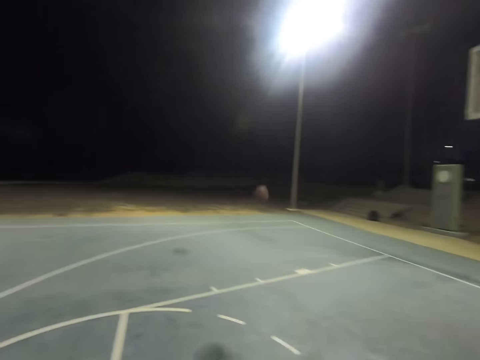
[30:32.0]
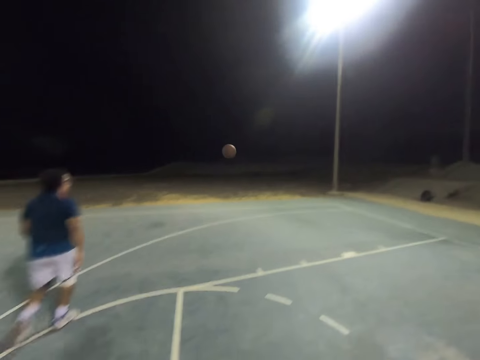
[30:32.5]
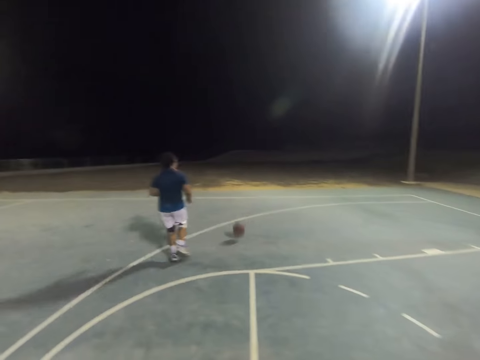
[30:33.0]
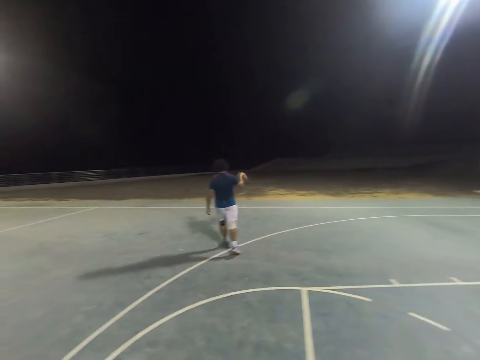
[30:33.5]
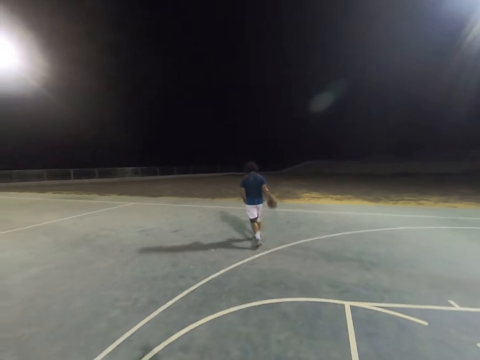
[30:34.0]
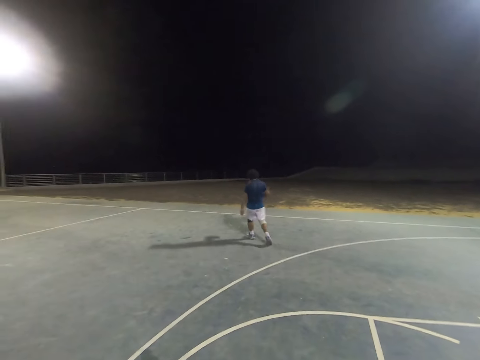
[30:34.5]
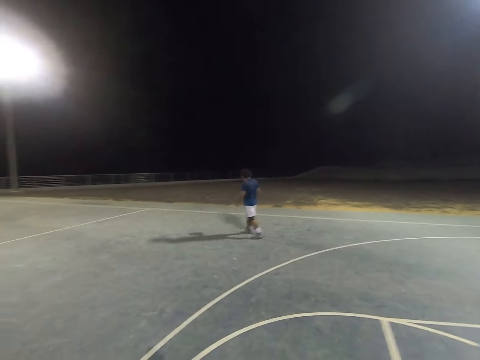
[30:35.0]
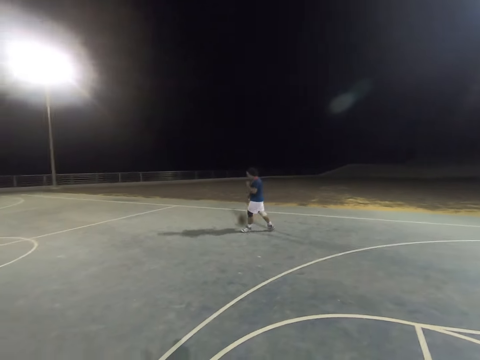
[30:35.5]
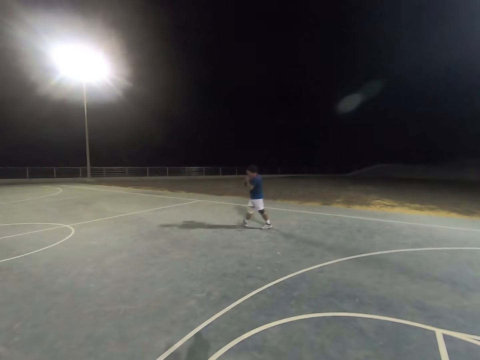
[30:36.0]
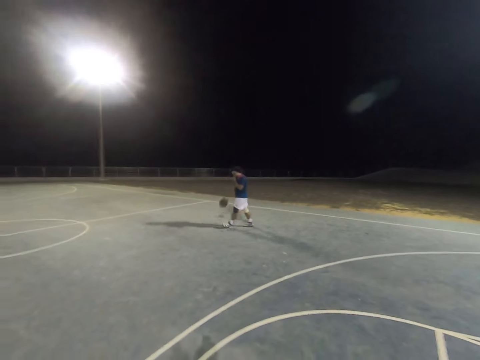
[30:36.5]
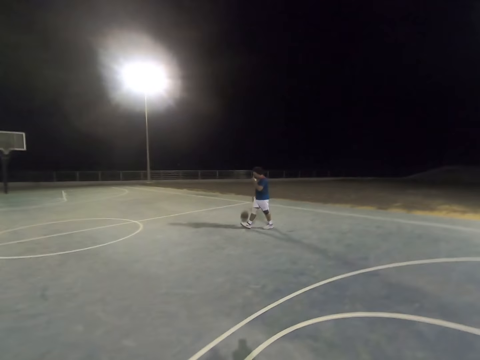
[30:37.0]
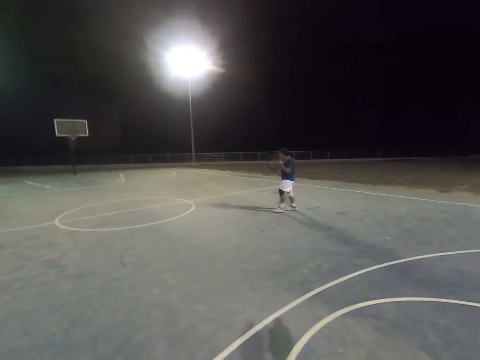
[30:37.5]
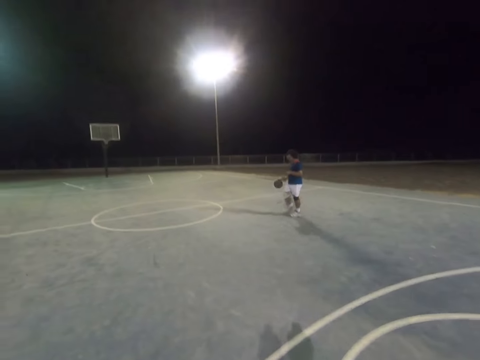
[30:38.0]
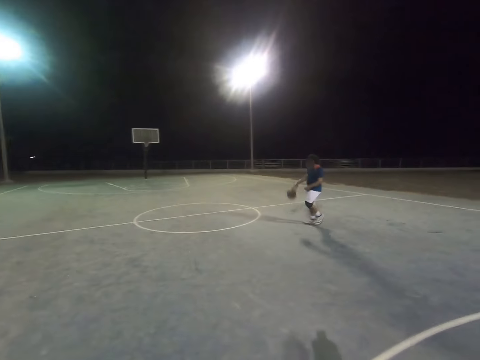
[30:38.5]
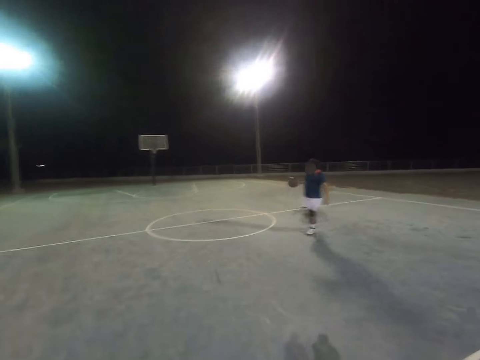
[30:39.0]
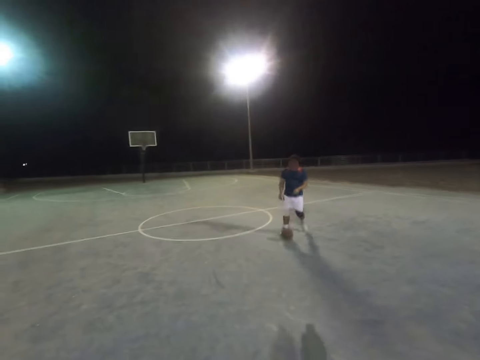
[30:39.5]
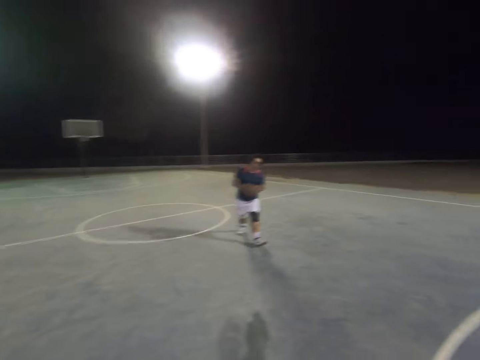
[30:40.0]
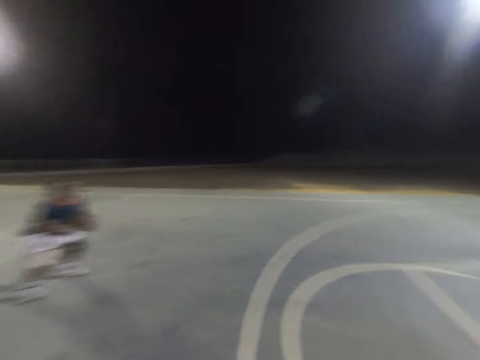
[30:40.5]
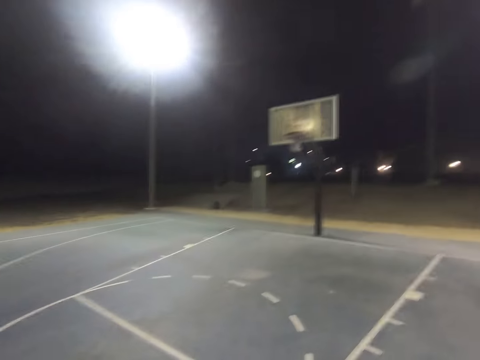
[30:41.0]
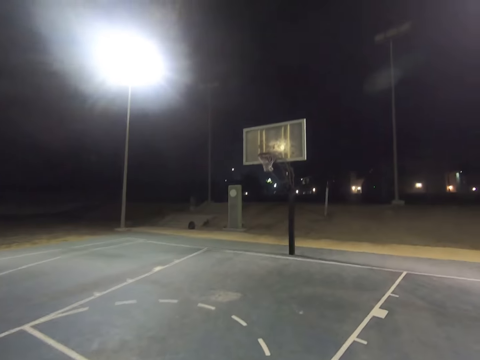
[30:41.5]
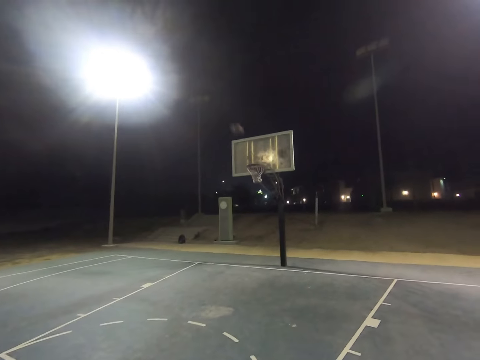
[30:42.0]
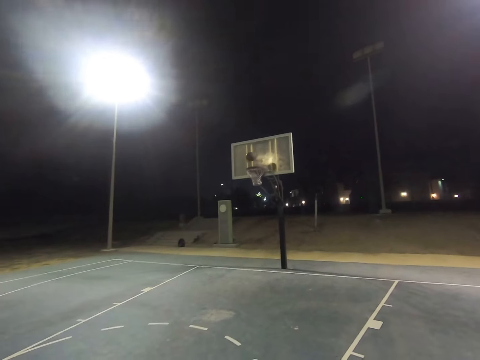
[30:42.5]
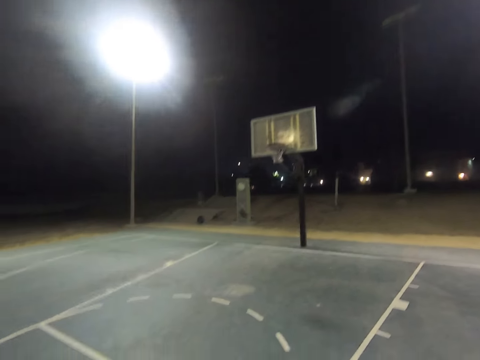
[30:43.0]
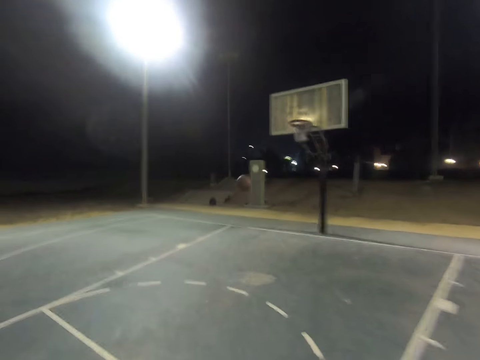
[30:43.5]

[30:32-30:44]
A man runs towards the basketball and dribbles the basketball. The man throws the basketball at the basket. The camera wearer looks at the basket.

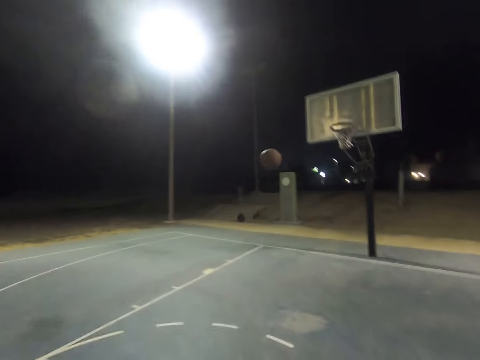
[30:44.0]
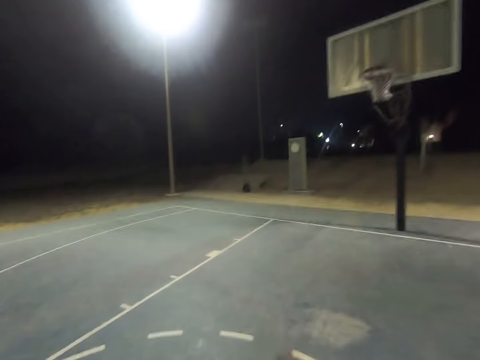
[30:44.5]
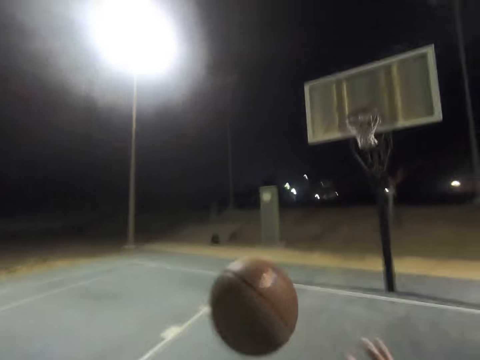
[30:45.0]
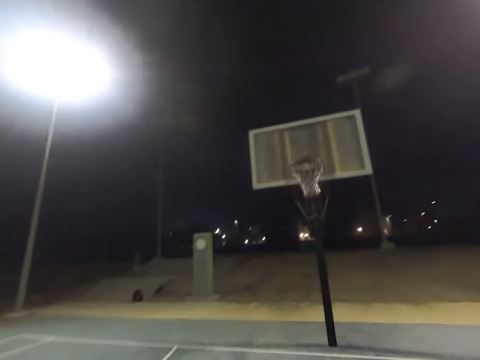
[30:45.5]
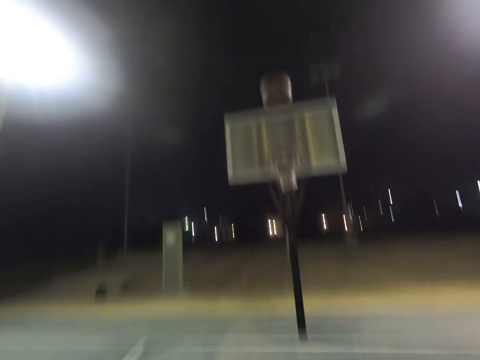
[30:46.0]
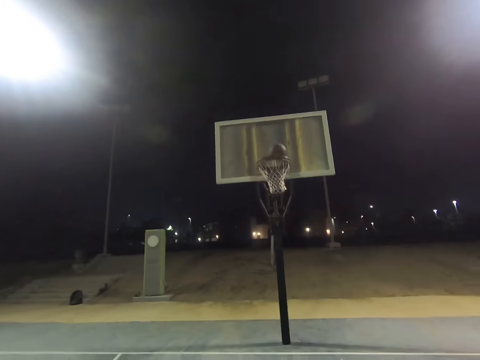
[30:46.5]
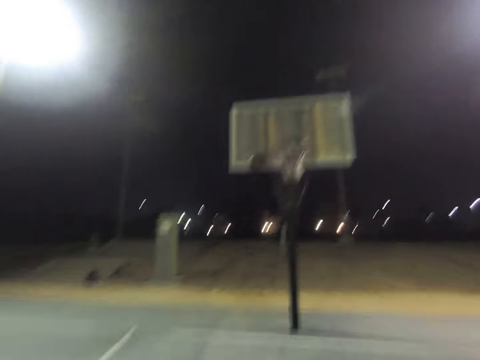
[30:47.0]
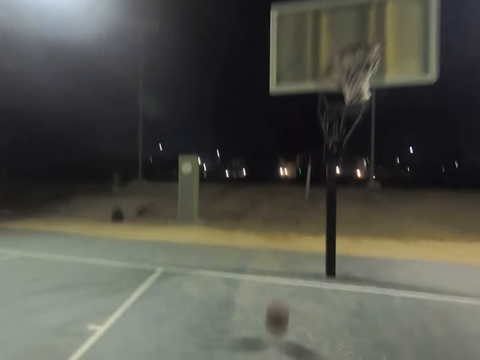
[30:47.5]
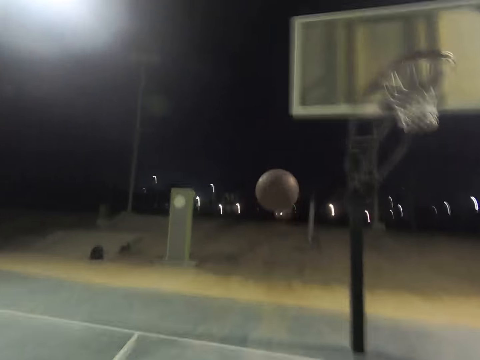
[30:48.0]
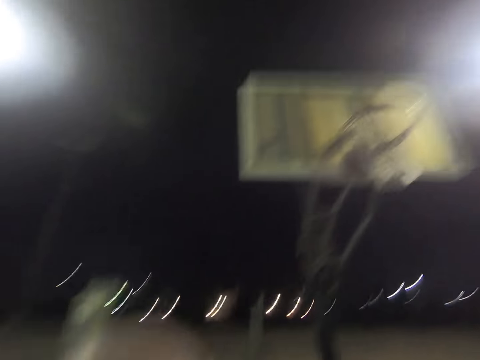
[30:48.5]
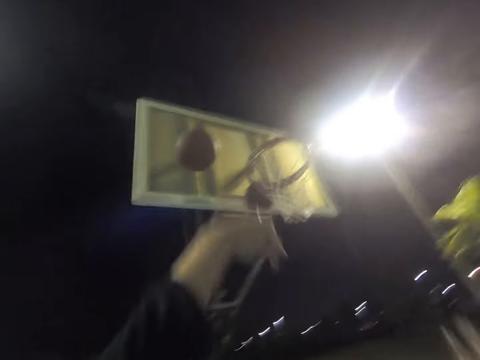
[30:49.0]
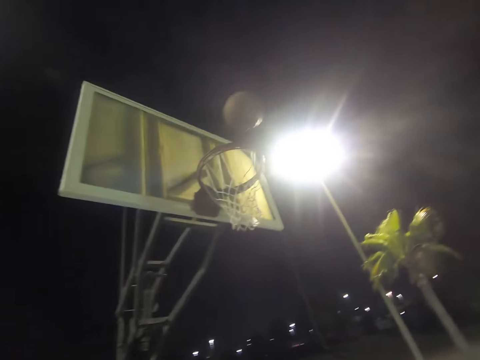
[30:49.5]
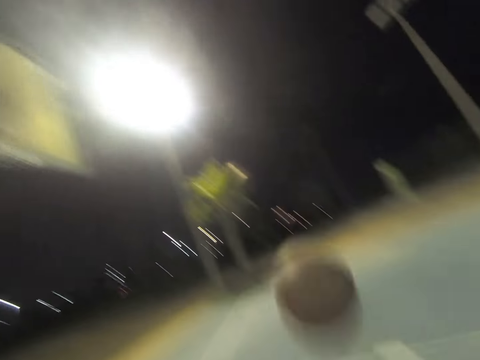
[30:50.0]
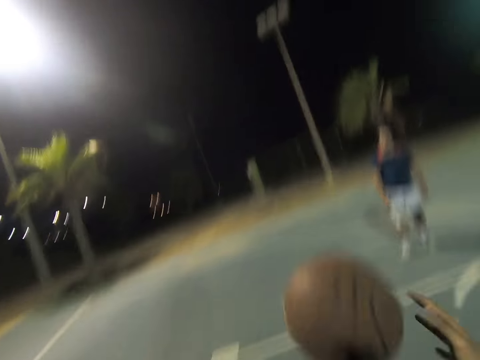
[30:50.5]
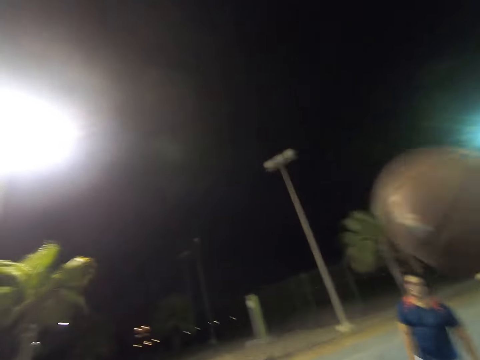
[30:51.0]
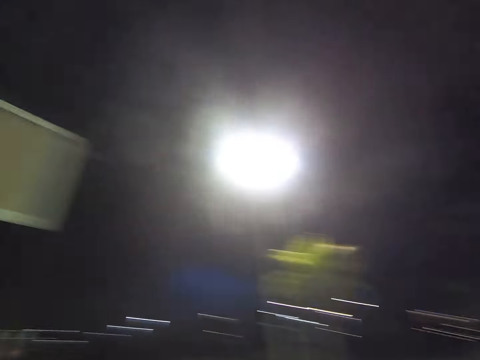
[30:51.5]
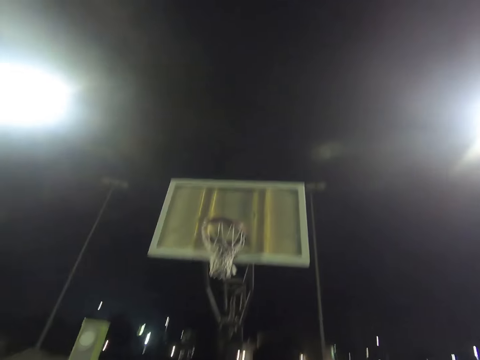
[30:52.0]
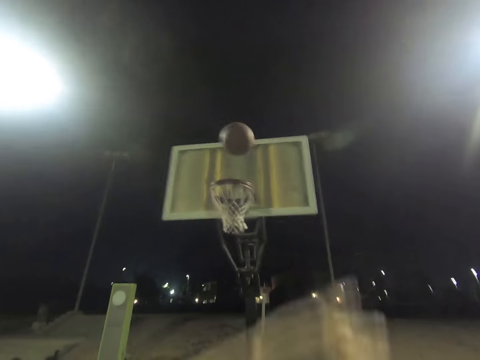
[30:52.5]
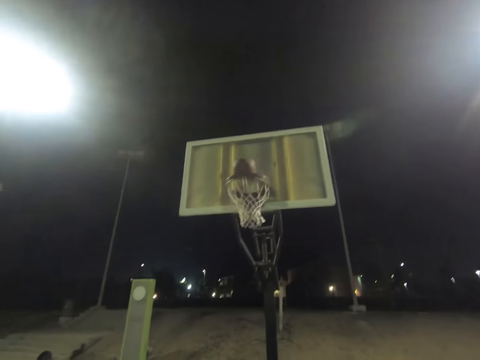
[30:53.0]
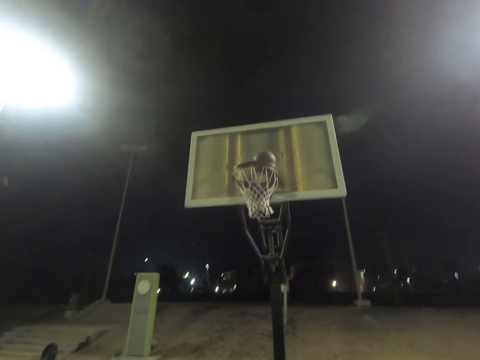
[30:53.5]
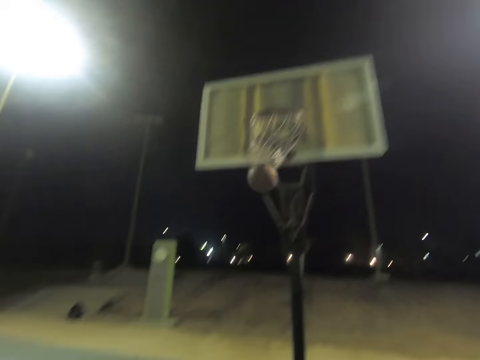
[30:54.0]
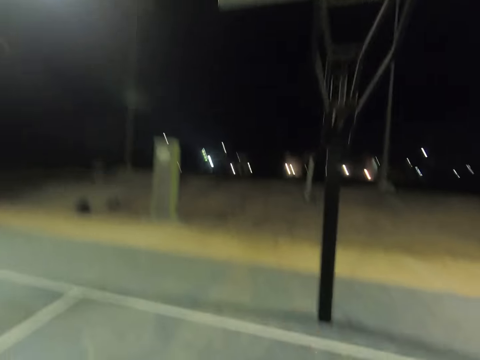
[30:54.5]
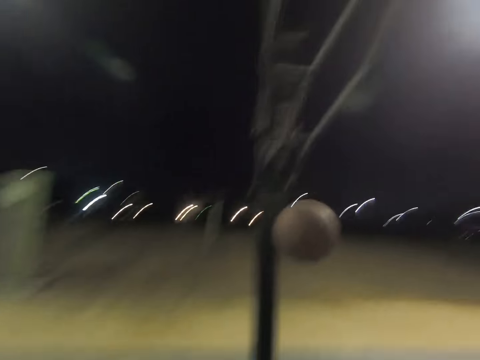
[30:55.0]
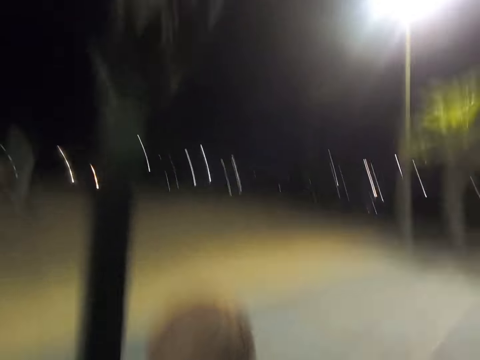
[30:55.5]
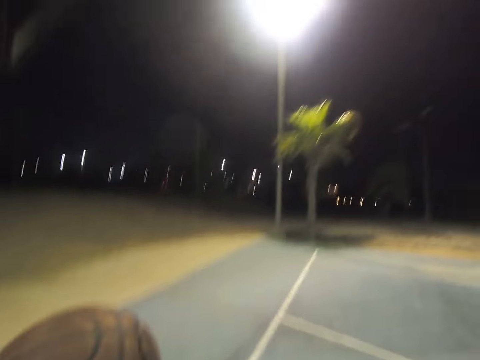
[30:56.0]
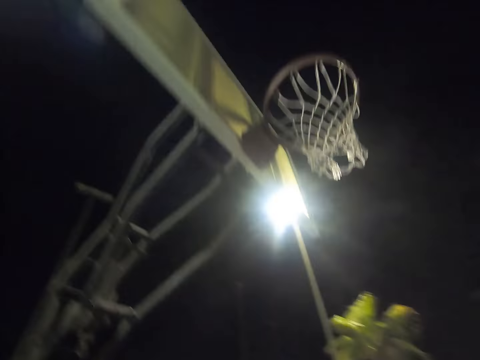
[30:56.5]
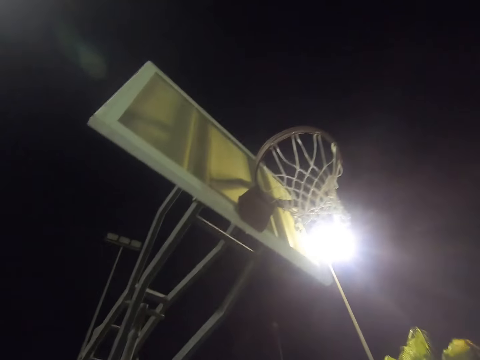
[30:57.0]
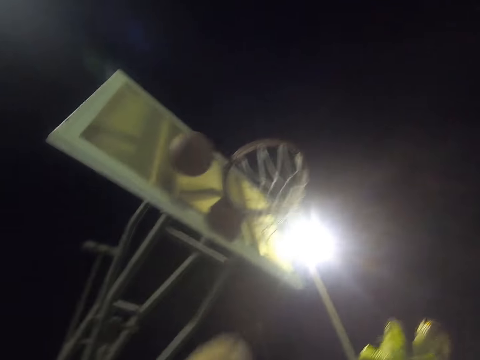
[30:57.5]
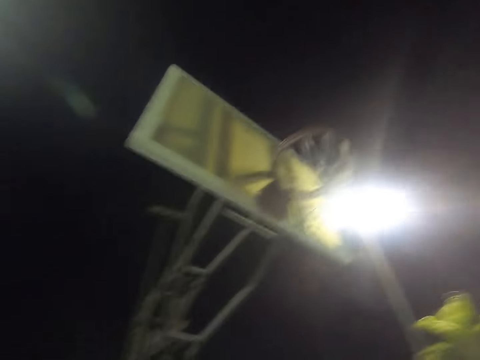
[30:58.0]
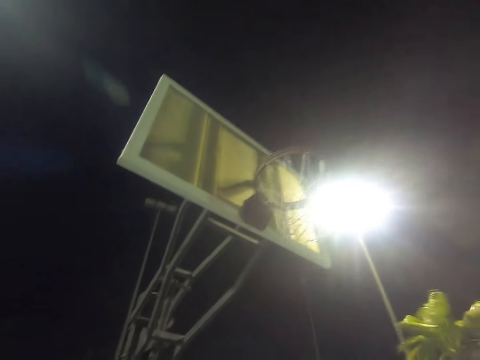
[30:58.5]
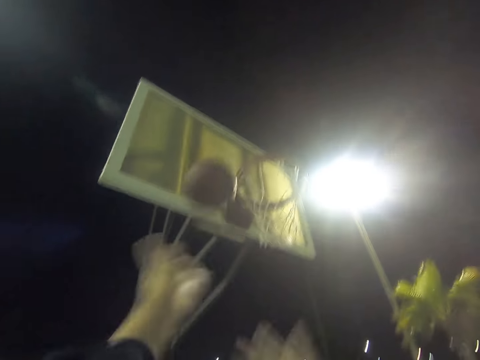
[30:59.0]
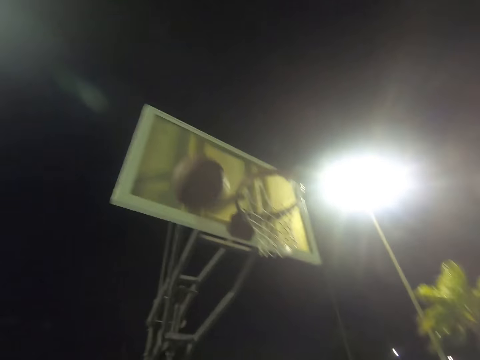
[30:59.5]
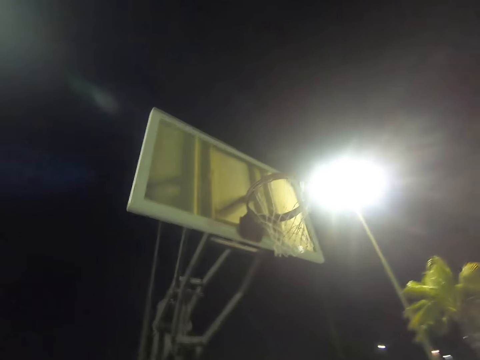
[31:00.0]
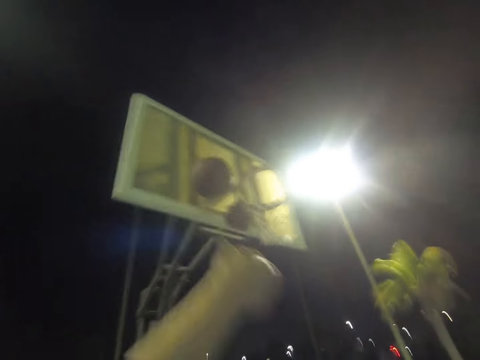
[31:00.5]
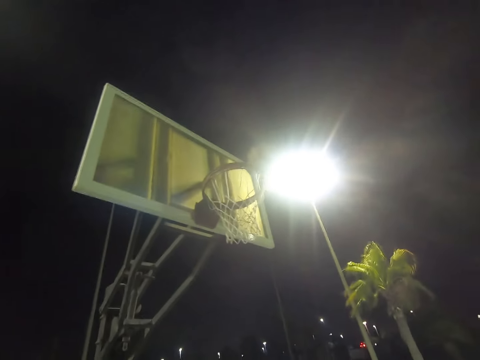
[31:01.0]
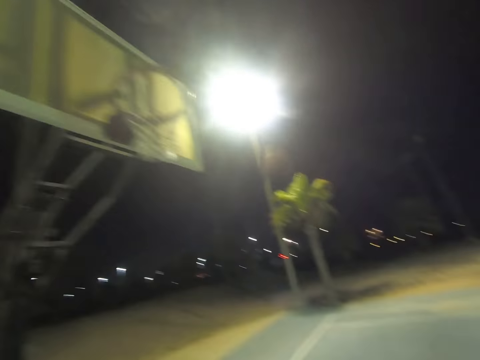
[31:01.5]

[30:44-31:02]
The camera wearer catches the basketball and throws the basketball at the basket. They catch the basketball and throw the basketball at the basket. They catch the basketball and throw the basketball at the basket. They catch the basketball and throw the basketball at the basket. They catch the basketball and throw the basketball at the basket. They catch the basketball and throw the basketball at the basket.
